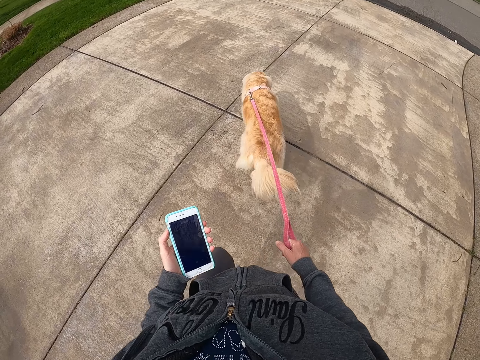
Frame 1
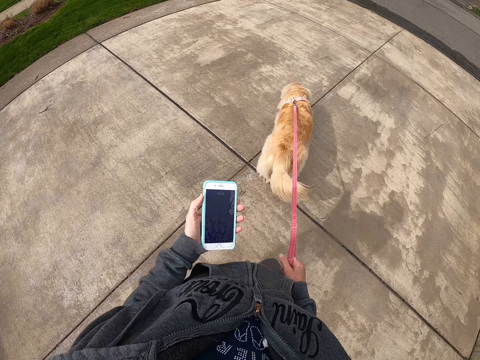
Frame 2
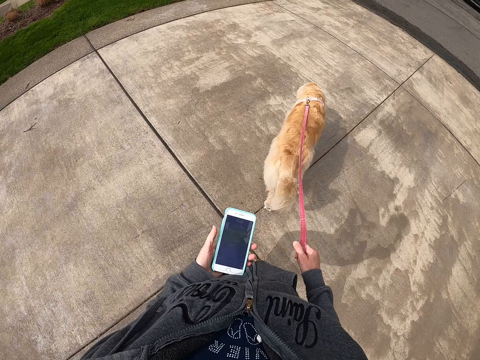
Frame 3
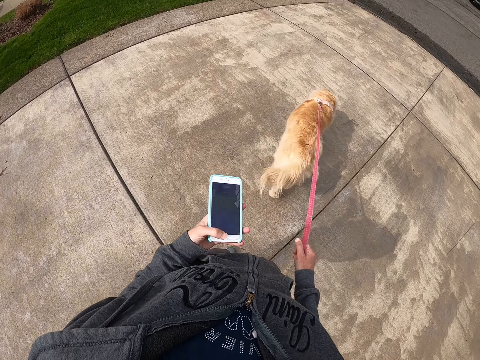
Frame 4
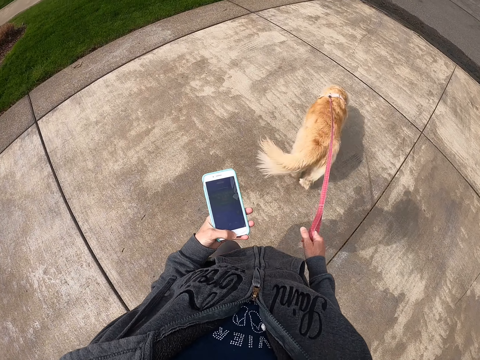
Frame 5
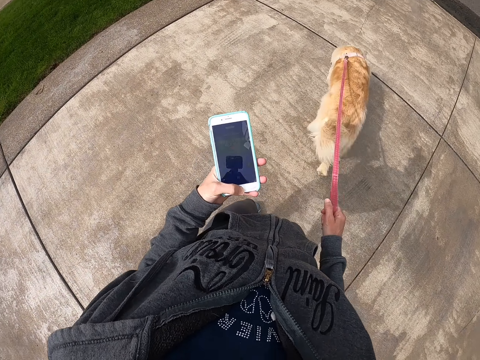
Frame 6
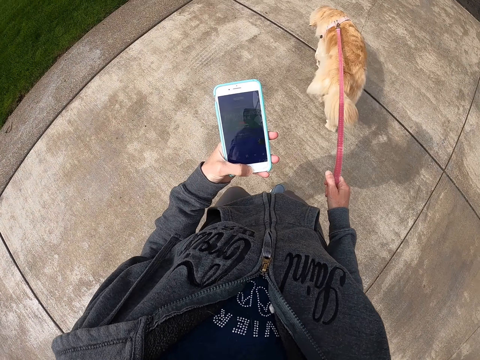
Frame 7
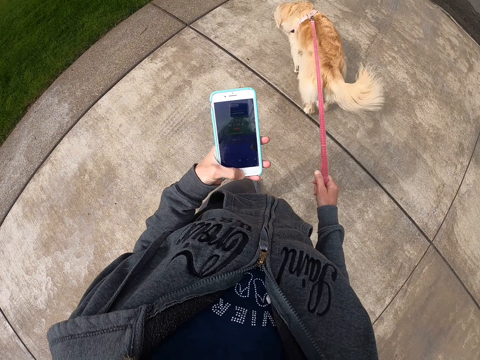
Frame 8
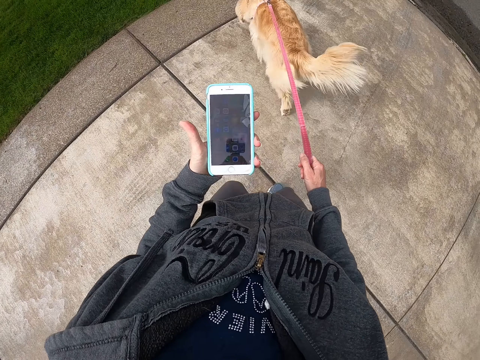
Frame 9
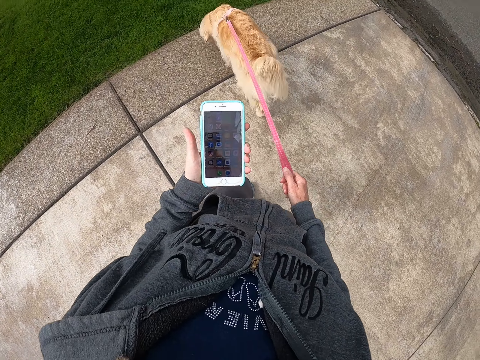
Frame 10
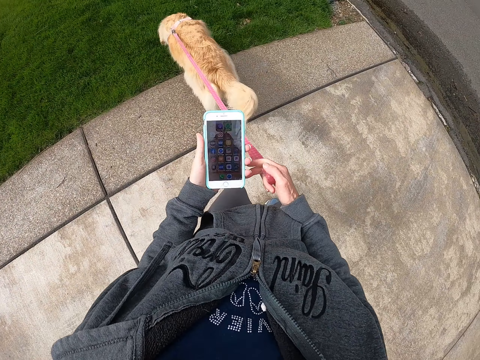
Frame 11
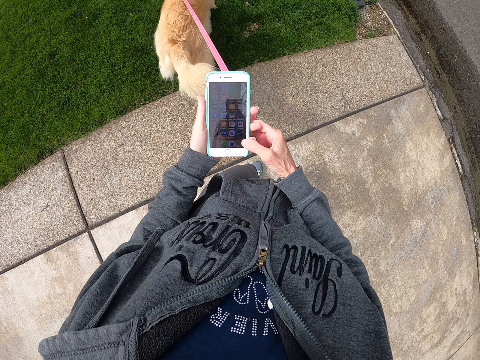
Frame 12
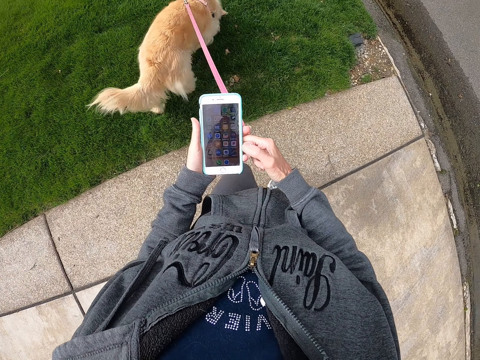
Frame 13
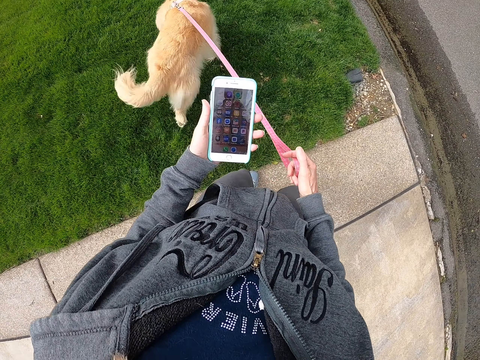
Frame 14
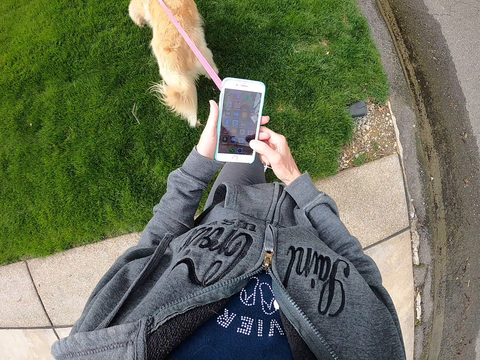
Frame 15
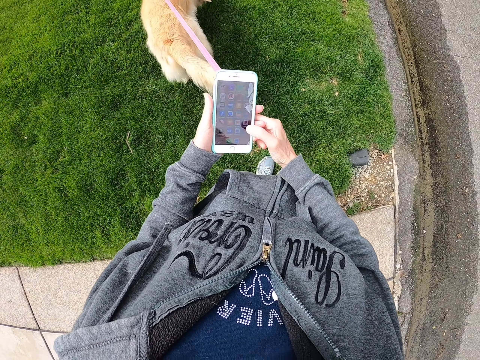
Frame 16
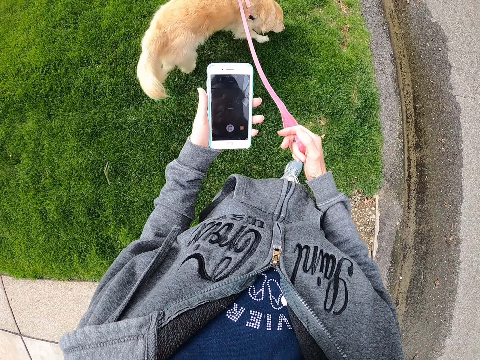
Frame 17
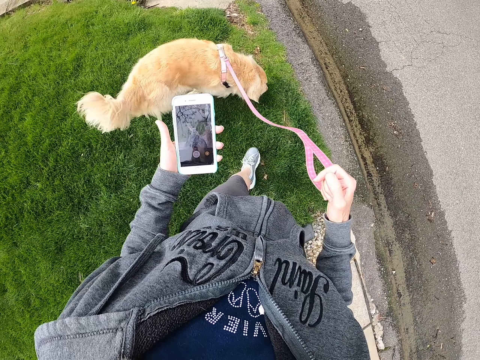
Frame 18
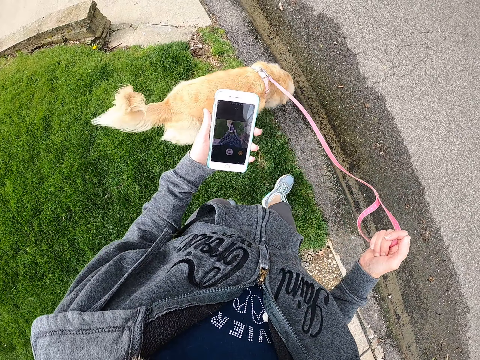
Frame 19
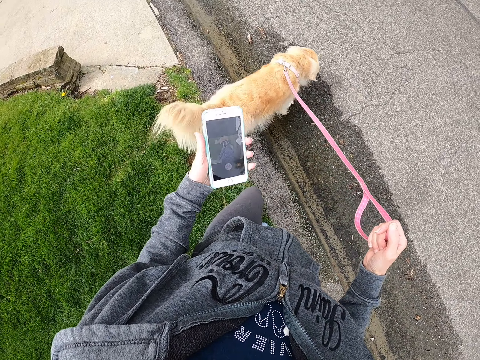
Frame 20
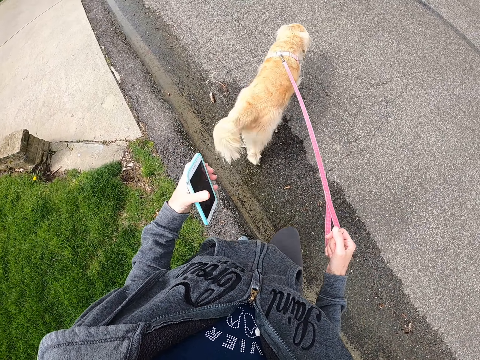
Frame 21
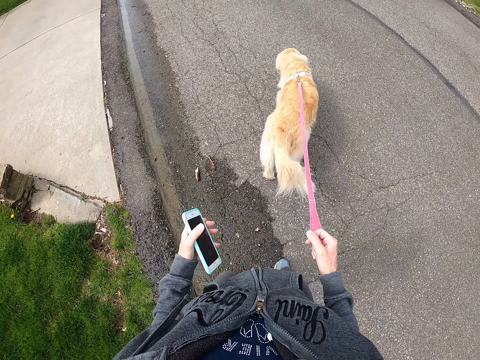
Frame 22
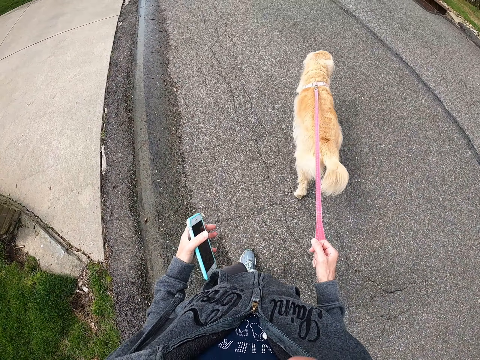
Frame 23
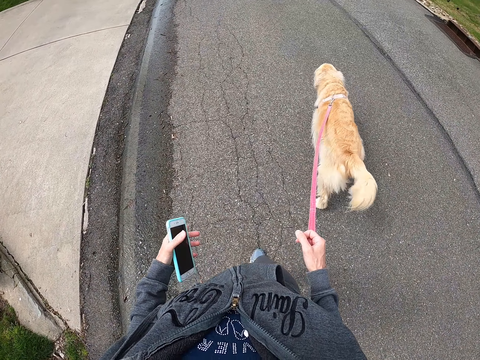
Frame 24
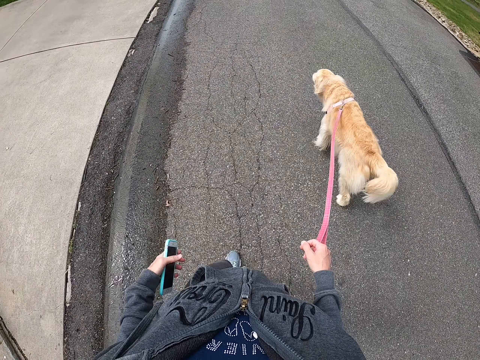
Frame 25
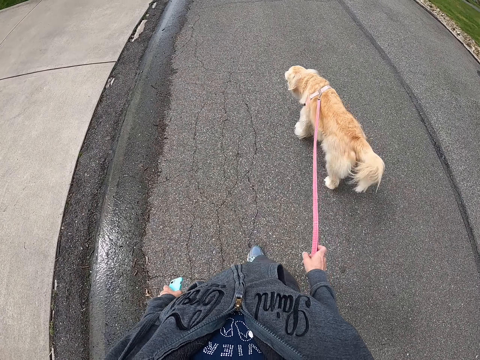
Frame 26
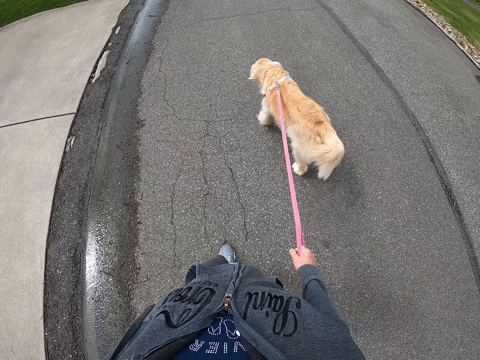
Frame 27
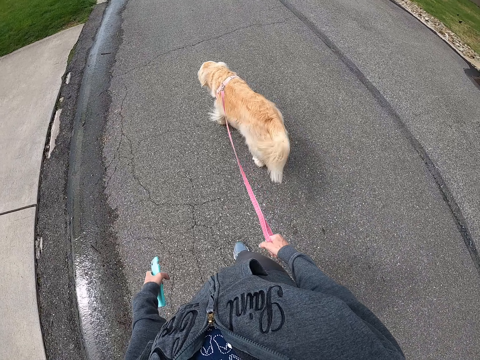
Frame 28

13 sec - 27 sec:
The camera wearer operates a phone. They walk on the road.

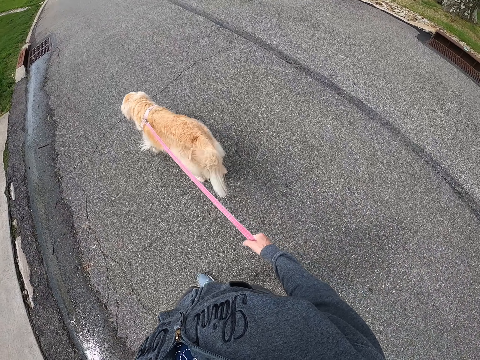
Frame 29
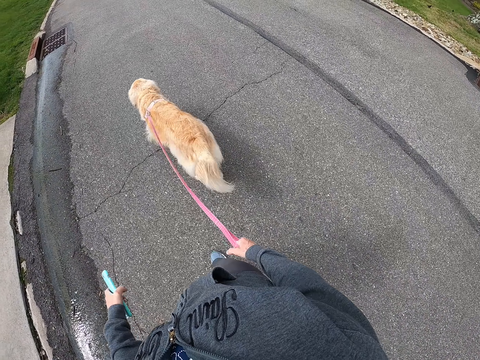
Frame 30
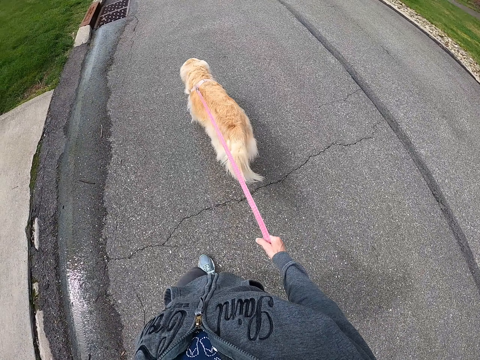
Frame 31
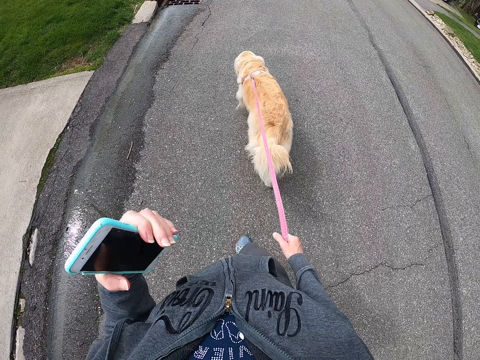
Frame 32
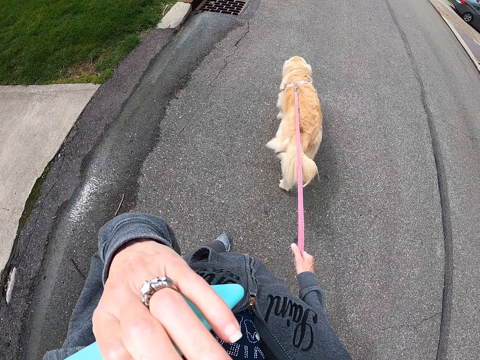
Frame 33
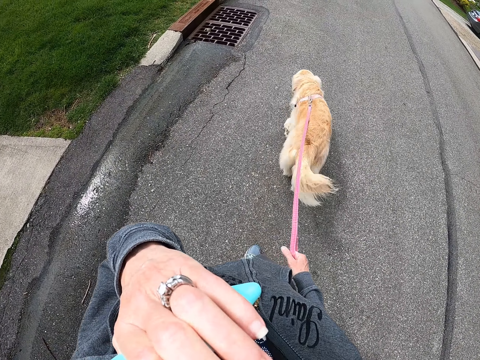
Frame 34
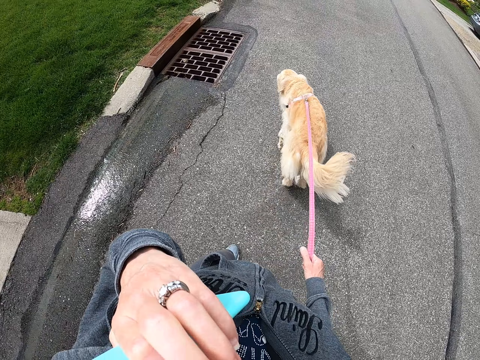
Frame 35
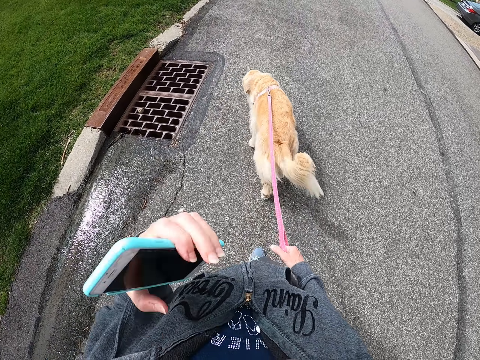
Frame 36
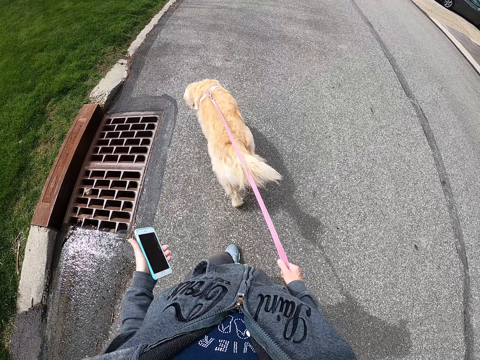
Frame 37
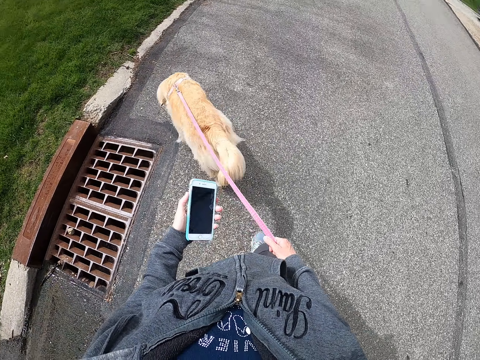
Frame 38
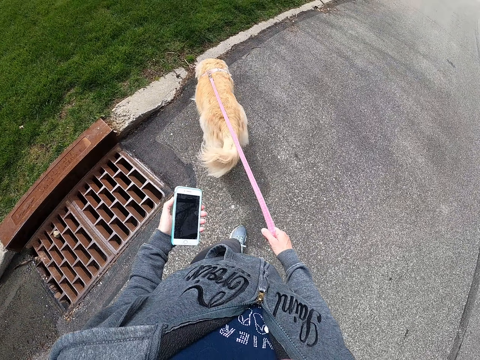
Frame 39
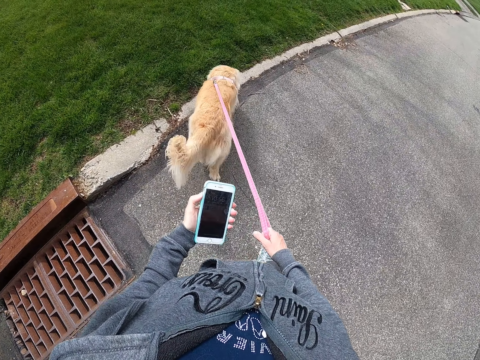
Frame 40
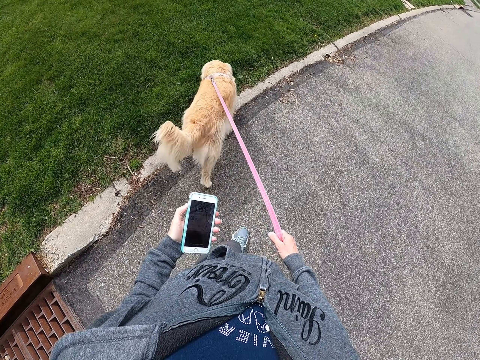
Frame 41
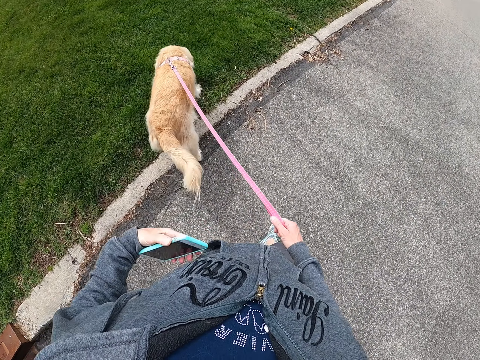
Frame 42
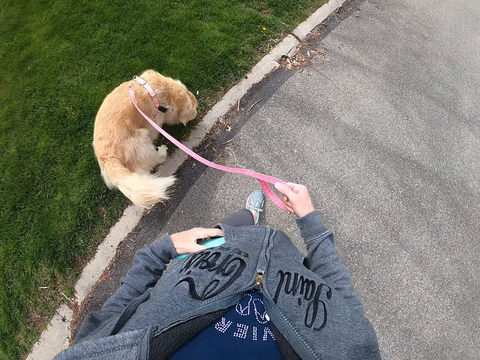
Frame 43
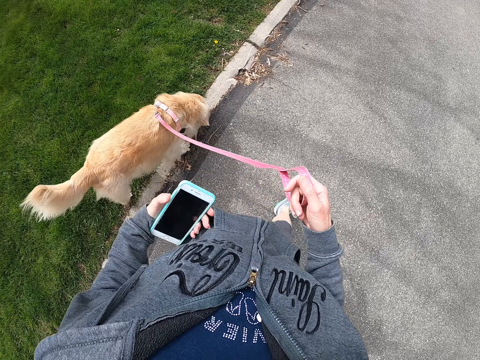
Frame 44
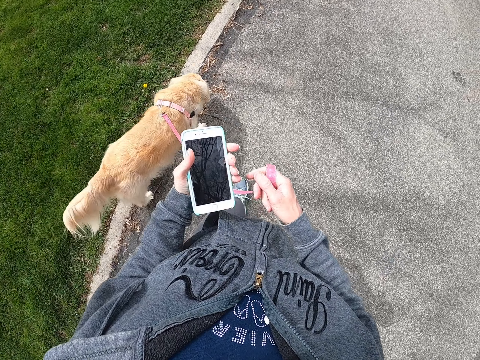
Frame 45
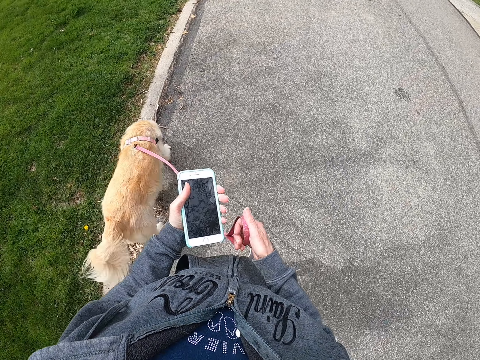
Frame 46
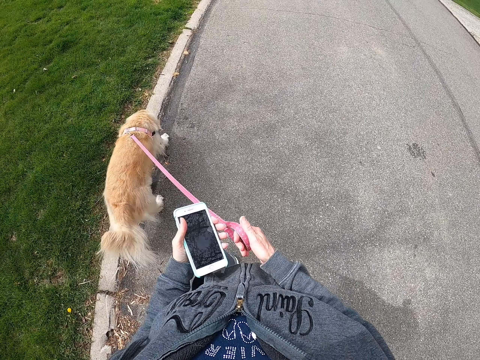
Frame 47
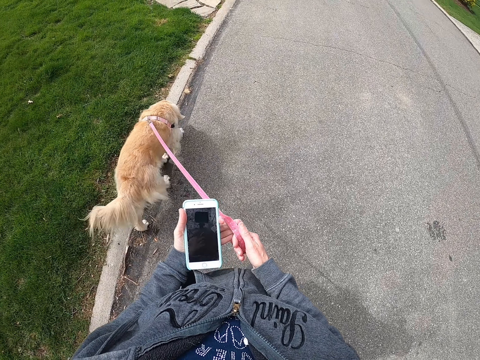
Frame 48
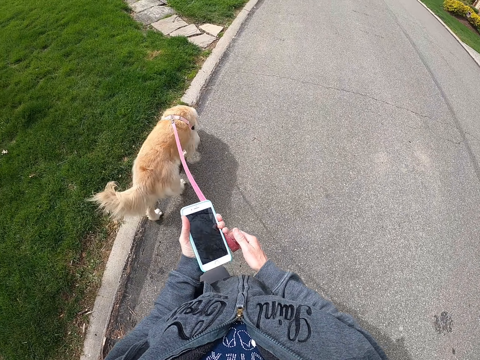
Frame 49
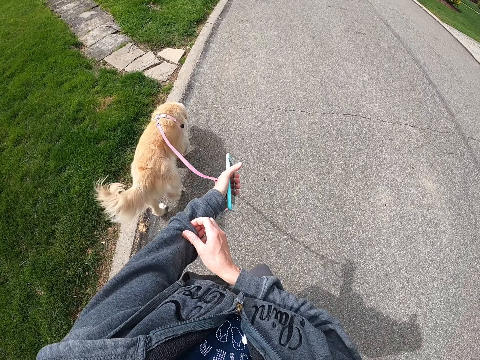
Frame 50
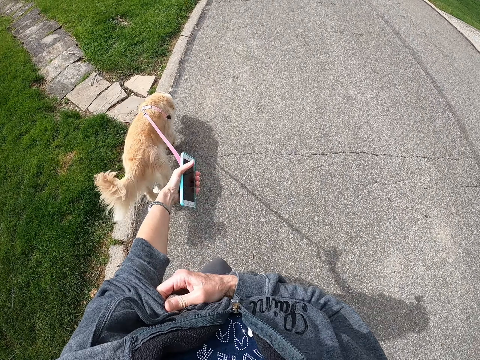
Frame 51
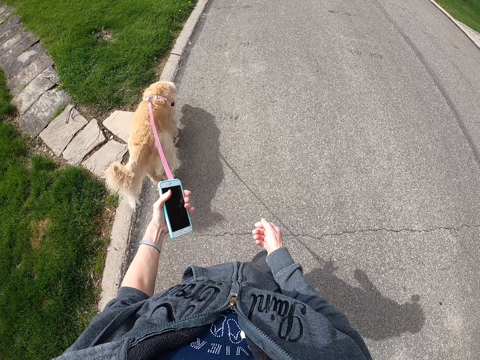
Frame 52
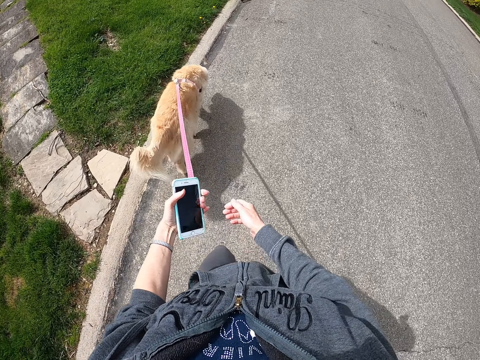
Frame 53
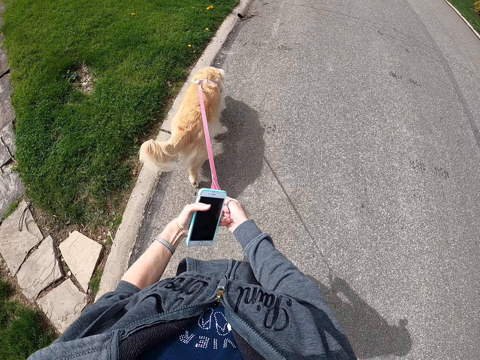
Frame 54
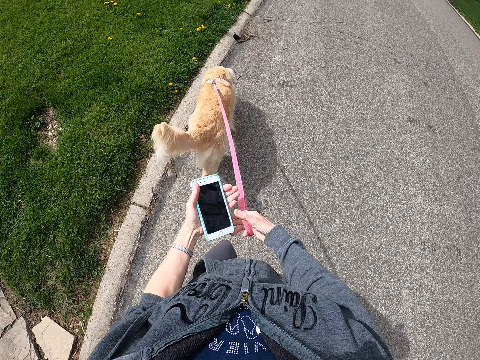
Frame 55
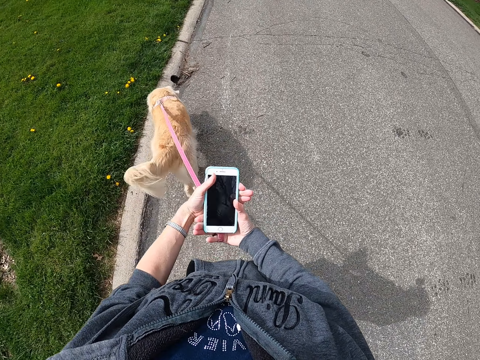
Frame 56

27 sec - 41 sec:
The camera wearer touches her face. She touches her face again. She walks on the road. She operates a phone. She places her phone in the pocket. She removes her phone from the pocket. She pulls her sweater on the left hand.
